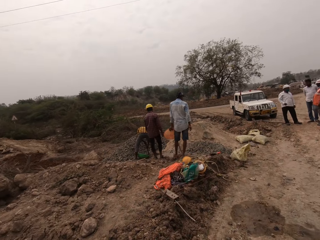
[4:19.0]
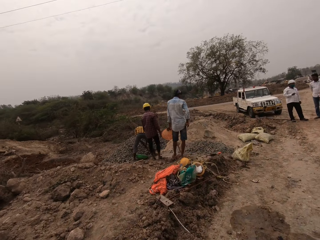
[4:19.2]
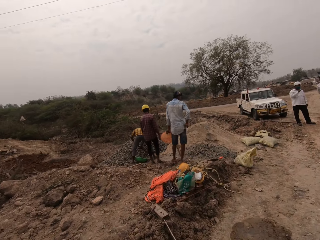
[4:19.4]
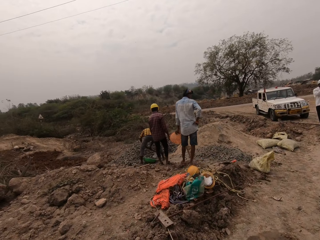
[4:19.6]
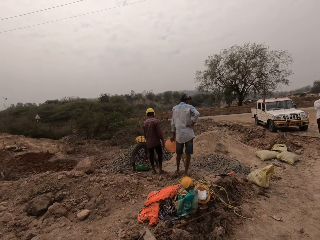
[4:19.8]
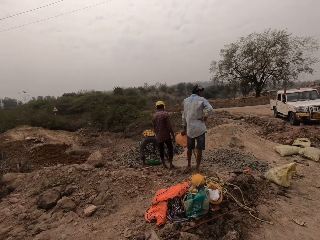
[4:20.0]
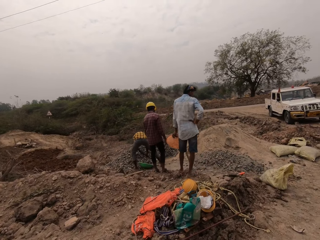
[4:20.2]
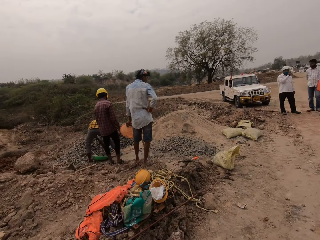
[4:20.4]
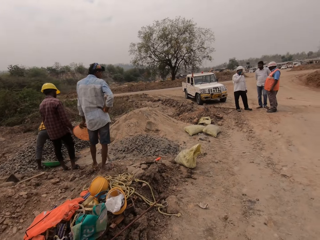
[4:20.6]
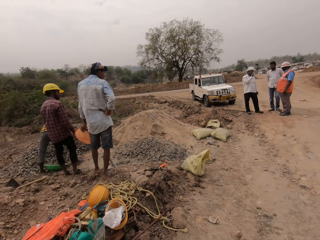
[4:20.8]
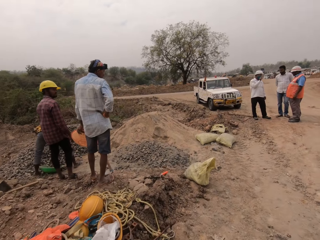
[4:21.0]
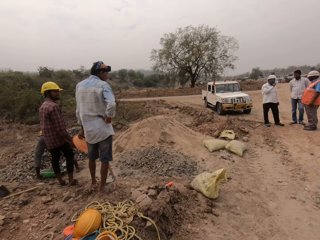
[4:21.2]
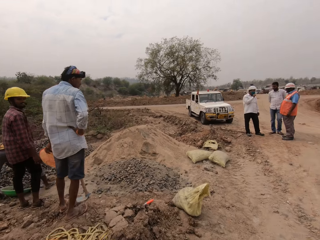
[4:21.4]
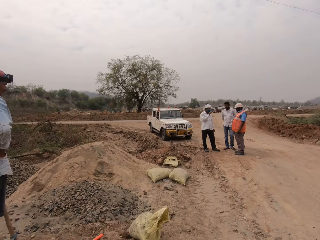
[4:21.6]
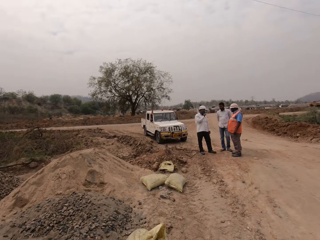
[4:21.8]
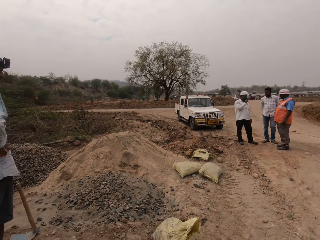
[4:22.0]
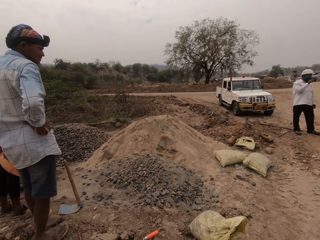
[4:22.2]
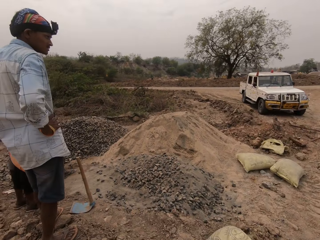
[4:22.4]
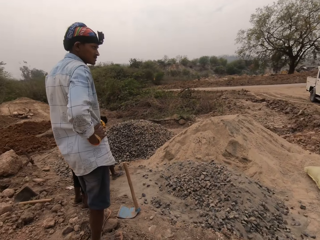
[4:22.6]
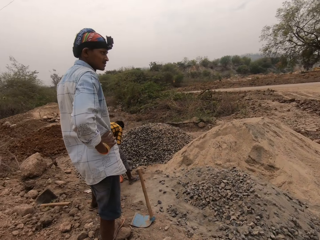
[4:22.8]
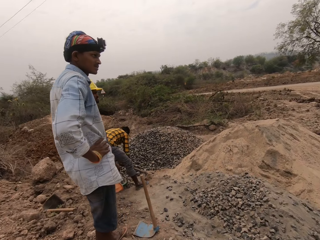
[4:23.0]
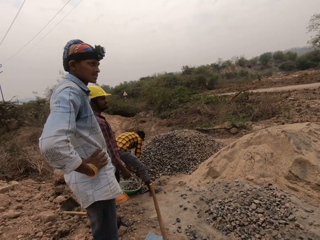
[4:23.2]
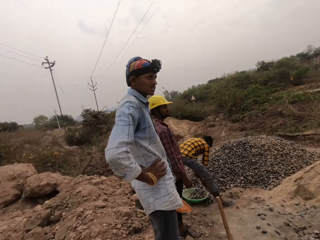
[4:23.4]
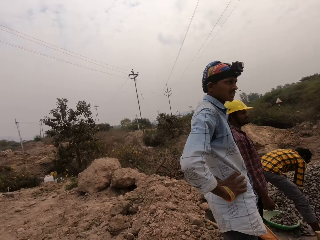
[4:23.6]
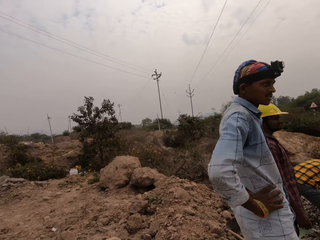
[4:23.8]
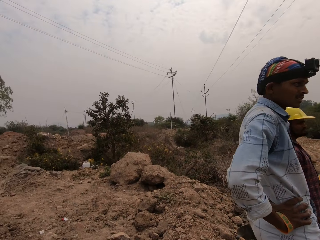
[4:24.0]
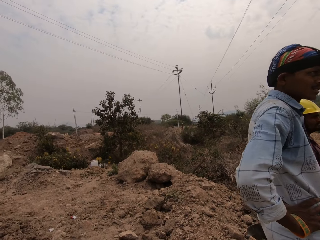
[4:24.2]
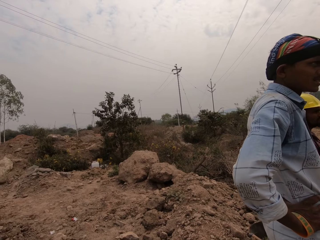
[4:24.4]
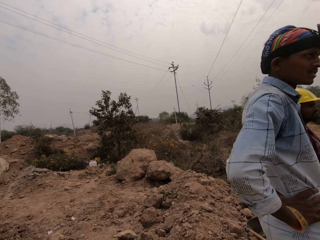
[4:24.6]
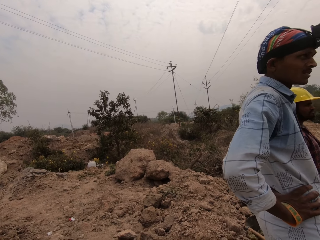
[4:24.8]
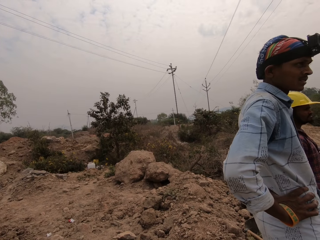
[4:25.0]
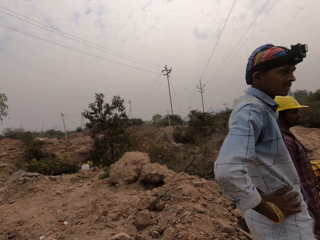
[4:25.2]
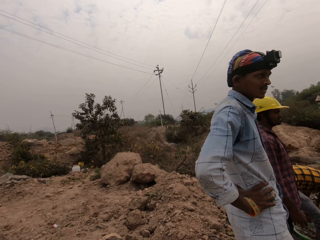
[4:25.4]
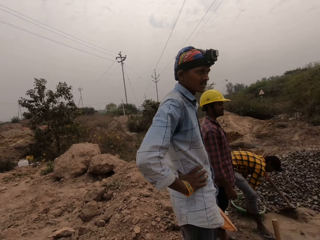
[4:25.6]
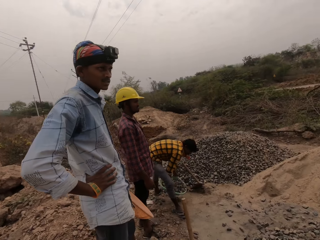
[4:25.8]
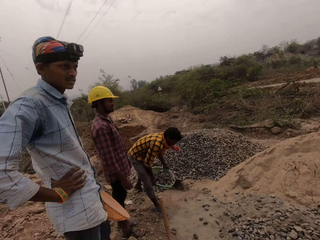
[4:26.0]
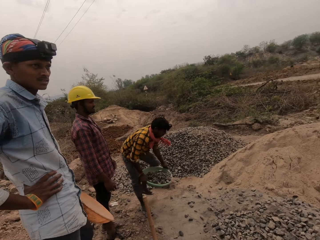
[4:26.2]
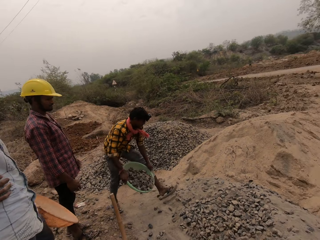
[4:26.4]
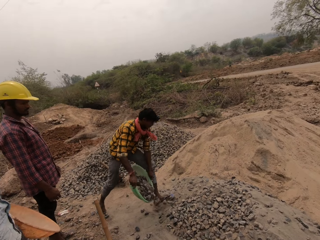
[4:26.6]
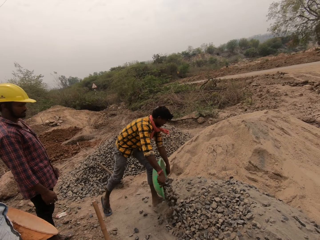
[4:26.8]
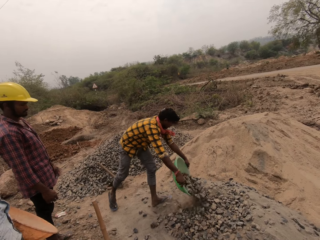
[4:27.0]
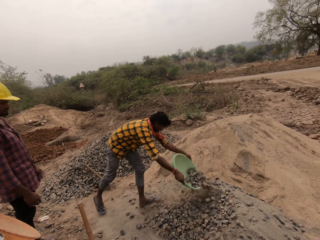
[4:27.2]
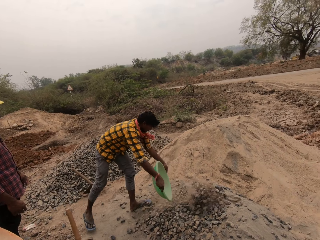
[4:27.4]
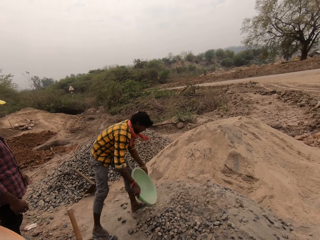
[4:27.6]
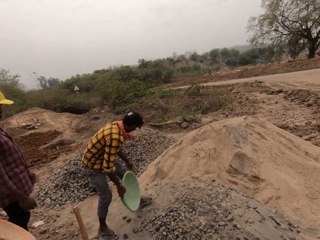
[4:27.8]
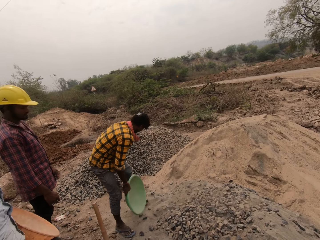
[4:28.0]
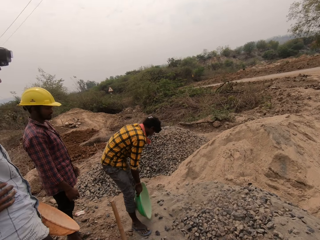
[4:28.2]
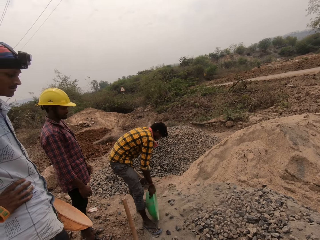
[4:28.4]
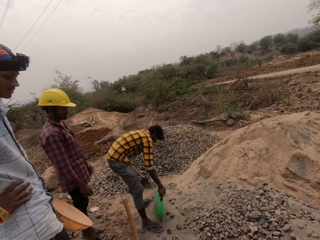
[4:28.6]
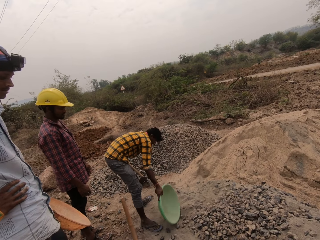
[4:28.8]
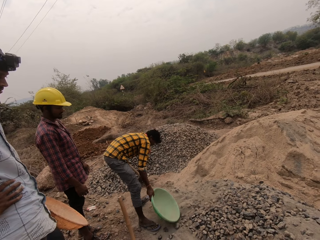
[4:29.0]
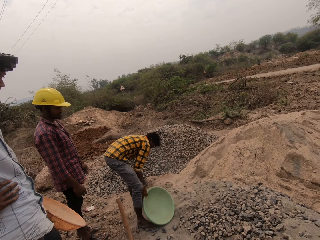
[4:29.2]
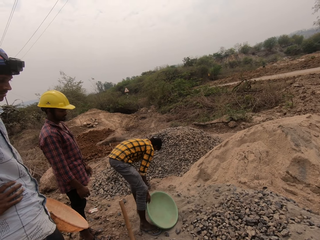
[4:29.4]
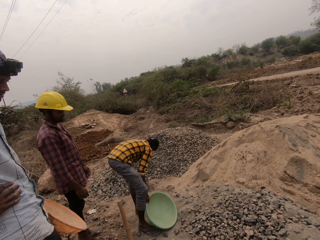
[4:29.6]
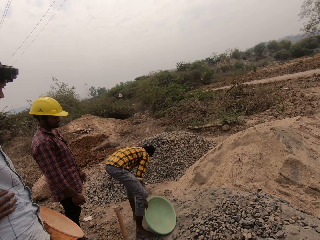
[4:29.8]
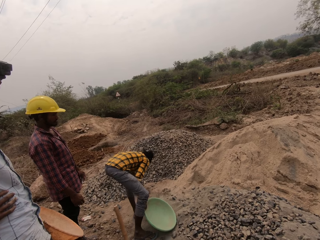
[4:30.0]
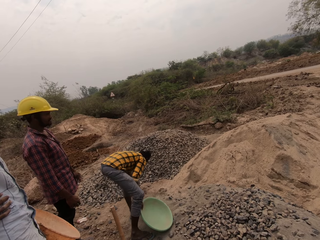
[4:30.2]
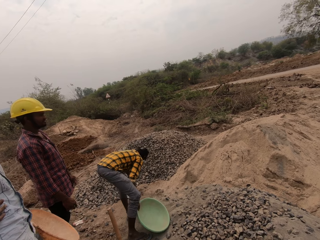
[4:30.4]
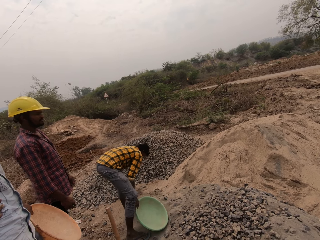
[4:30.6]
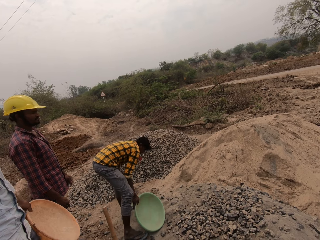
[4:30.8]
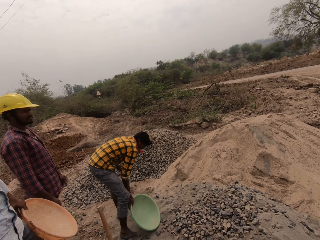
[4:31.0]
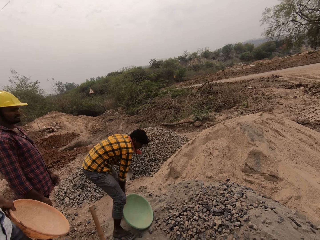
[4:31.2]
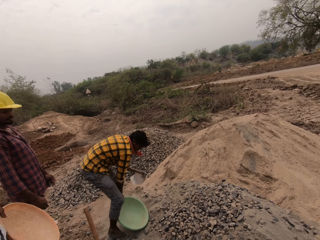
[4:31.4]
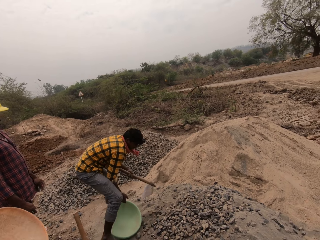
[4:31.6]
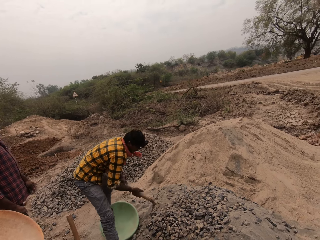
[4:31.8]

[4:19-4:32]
The man pours gravel in the bowl with the hoe in both hands and scoops gravel from the ground with the hoe in both hands. The man pours gravel in the bowl with the hoe in both hands and scoops gravel from the ground with the hoe in both hands. The camera wearer looks around. The man picks up the bowl from the ground with both hands and carries gravel. The man pours the gravel from the bowl on the heap of concrete mix with both hands, moves the bowl on the ground with his right hand, and picks up the hoe from the ground with his left hand.

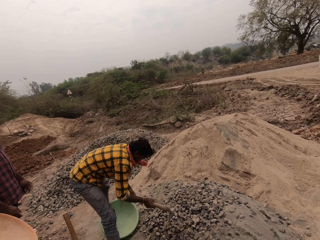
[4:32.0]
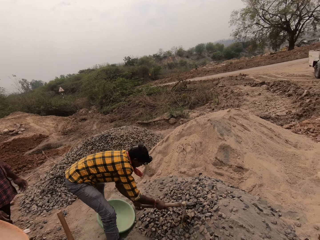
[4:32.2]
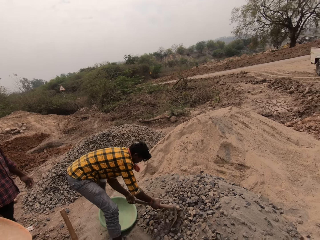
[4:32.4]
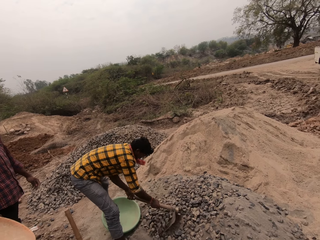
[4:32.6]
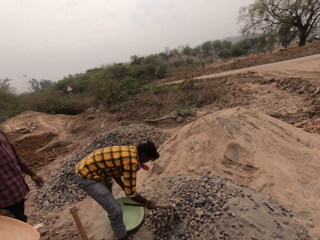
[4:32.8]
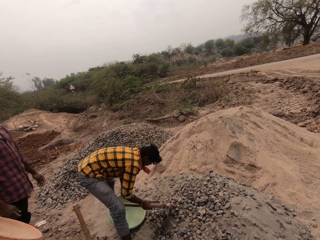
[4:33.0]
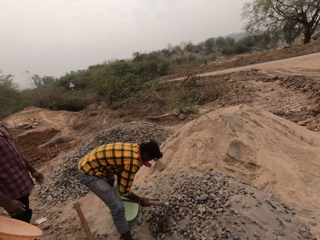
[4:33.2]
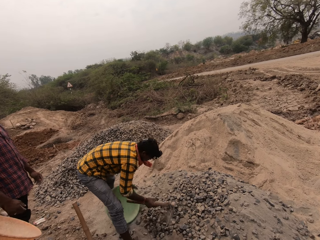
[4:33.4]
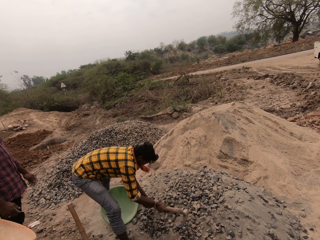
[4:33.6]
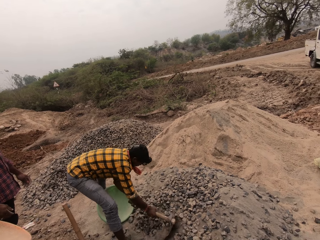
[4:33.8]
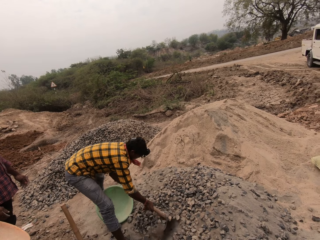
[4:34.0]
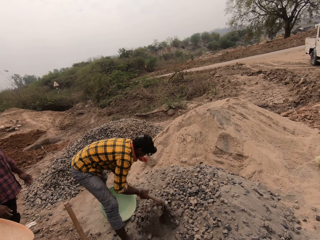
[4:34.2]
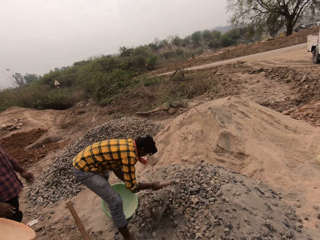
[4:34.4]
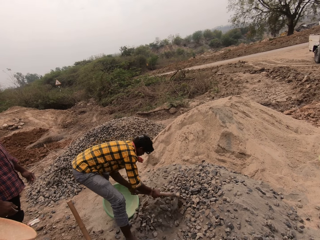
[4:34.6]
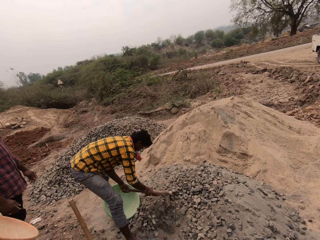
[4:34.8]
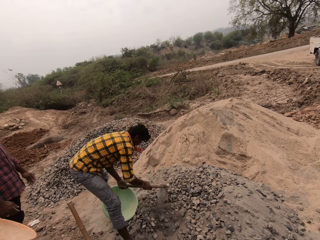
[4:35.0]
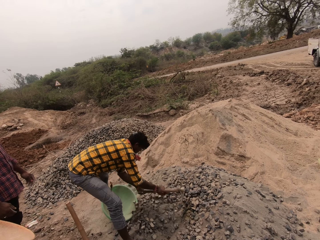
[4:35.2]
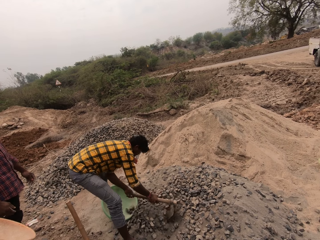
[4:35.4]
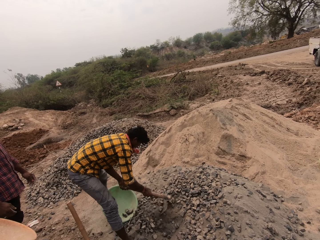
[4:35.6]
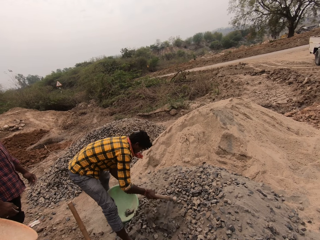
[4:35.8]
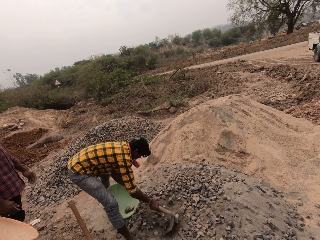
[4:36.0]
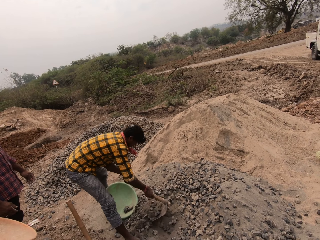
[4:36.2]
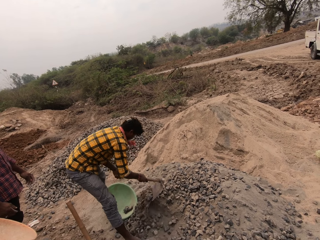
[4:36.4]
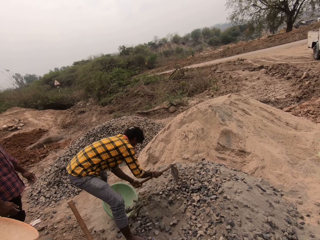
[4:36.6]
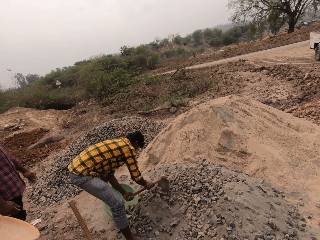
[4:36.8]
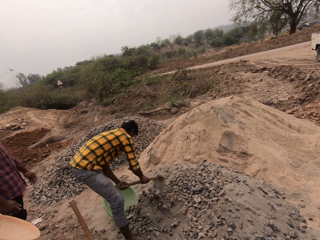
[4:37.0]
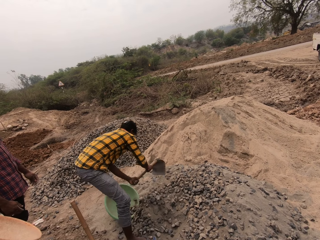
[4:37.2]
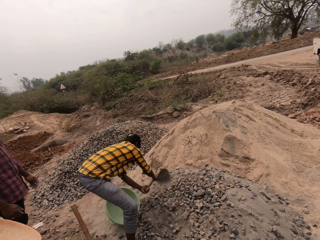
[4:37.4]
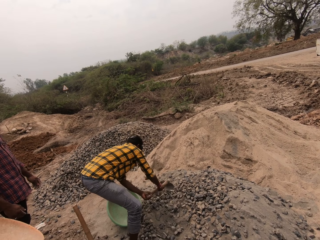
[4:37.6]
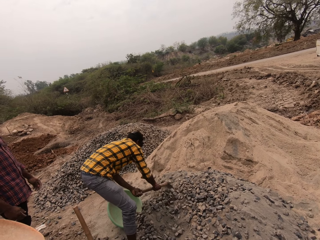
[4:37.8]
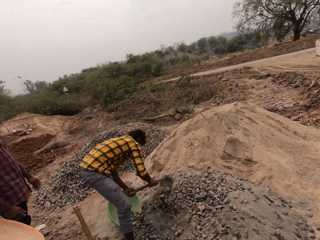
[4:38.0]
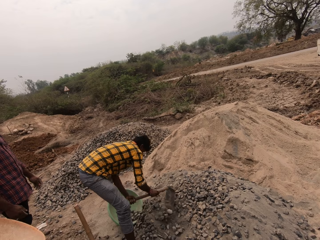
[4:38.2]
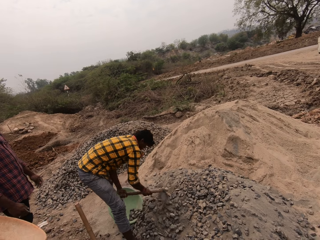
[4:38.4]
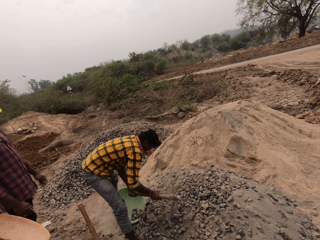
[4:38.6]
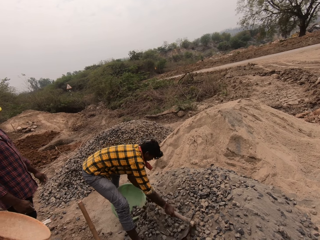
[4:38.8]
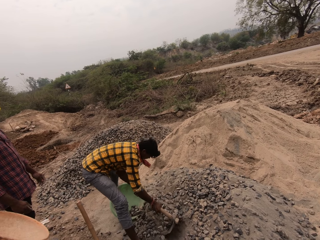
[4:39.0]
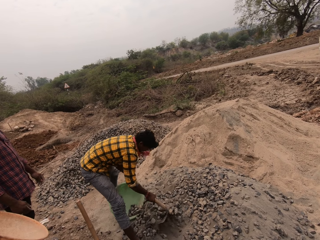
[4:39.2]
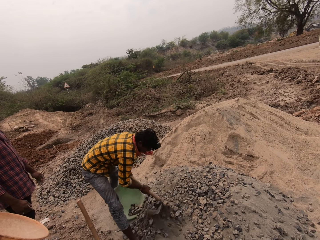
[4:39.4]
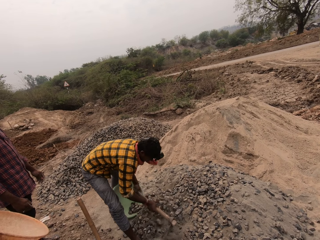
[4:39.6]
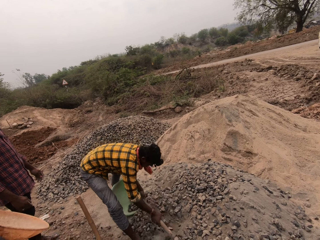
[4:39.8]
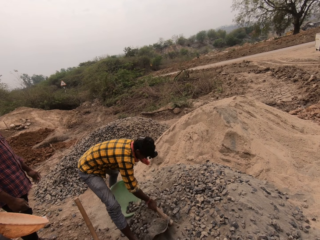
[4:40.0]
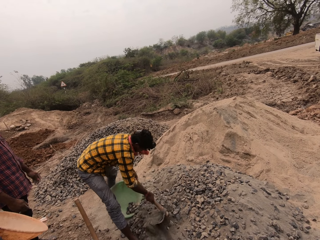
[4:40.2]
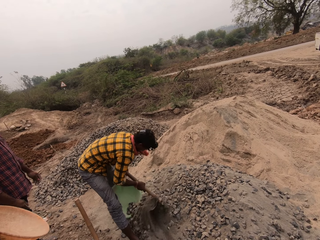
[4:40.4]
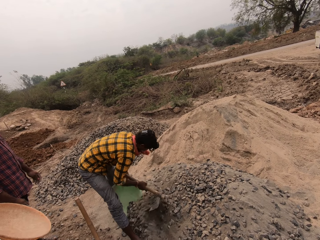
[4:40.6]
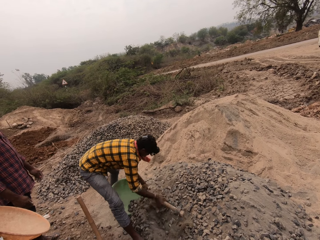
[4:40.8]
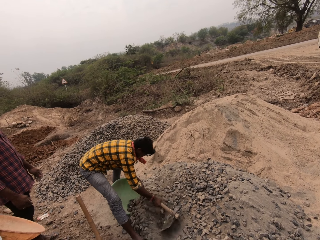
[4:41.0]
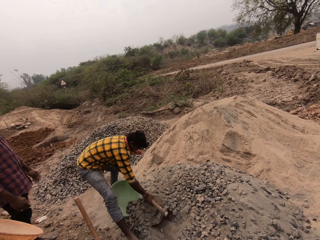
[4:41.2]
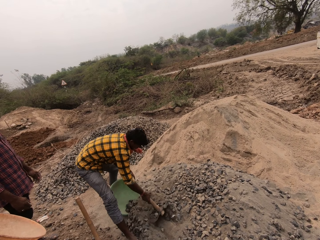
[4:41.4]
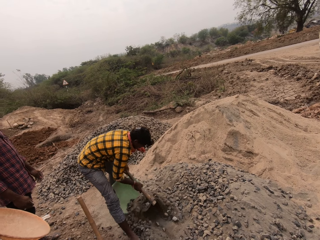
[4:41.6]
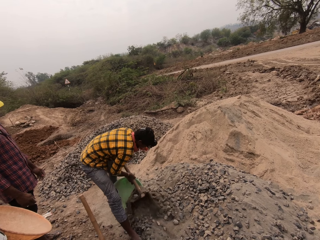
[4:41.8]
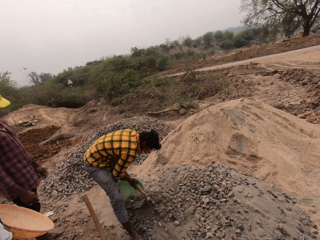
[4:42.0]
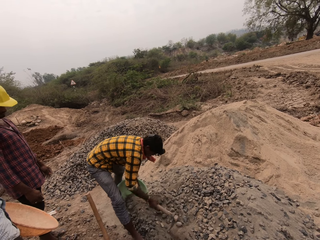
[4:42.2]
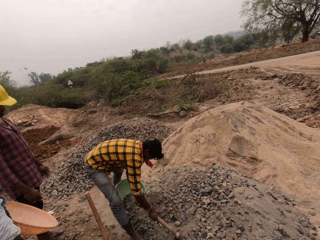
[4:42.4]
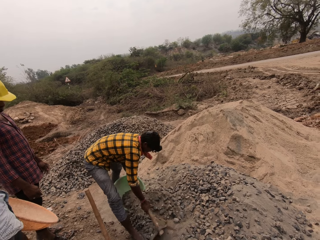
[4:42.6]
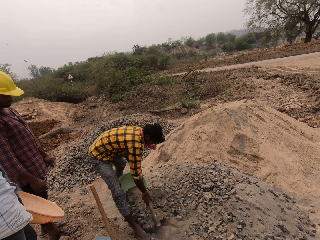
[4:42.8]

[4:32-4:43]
The man holds the hoe with both hands. The man mixes the concrete mix on the ground with the hoe in both hands and gathers the mixture of sand and gravel. The man scoops the concrete mix from the ground with the hoe in both hands, pours the concrete mix in the bowl with the hoe in both hands, and scoops the concrete mix from the ground with the hoe in both hands.
